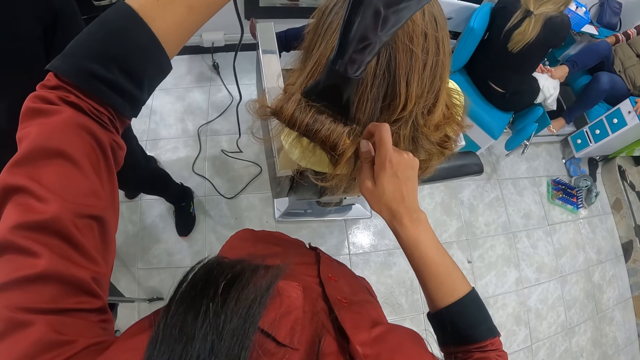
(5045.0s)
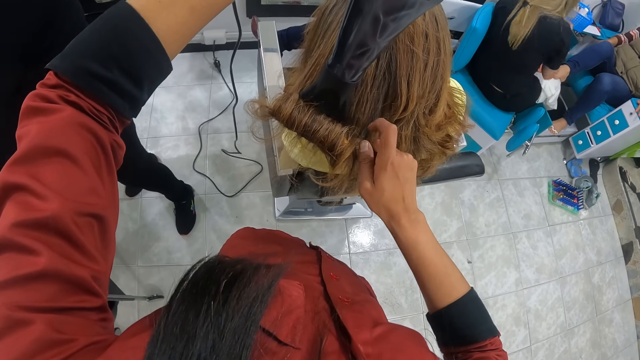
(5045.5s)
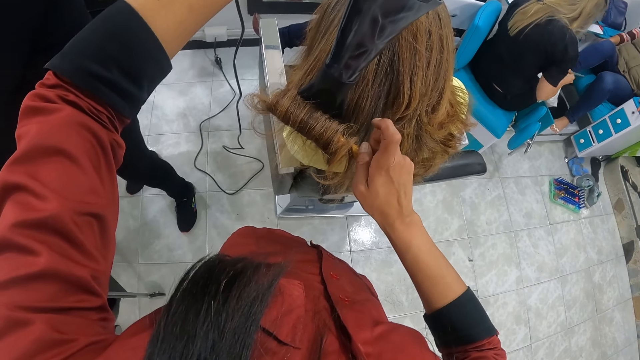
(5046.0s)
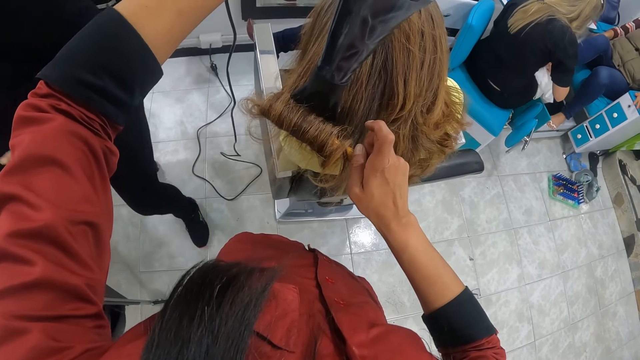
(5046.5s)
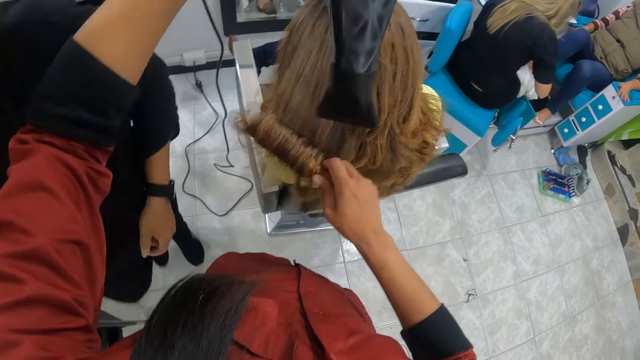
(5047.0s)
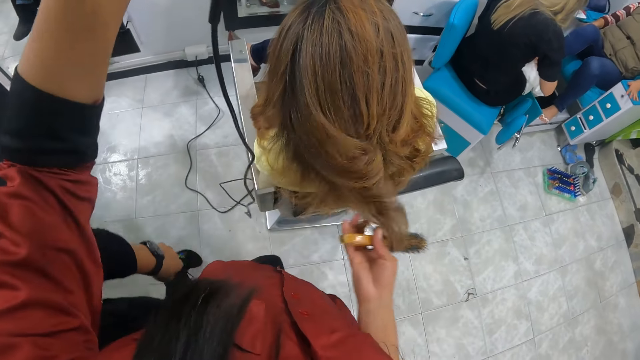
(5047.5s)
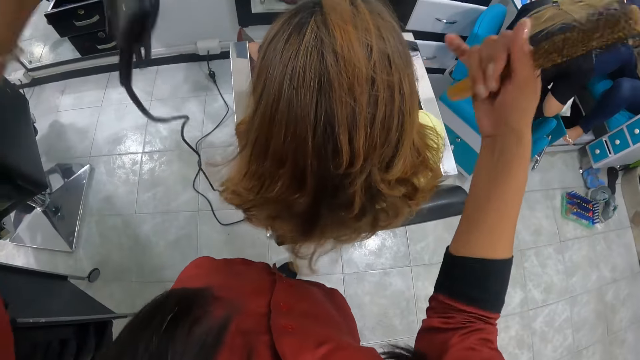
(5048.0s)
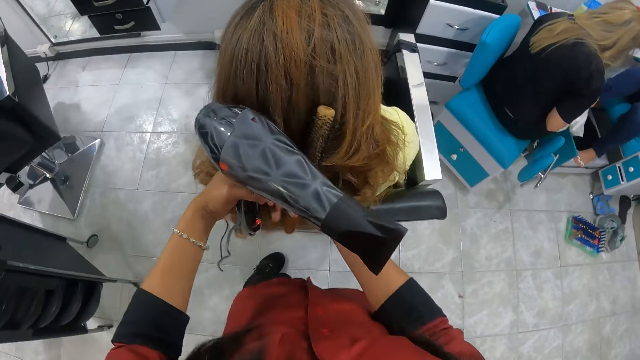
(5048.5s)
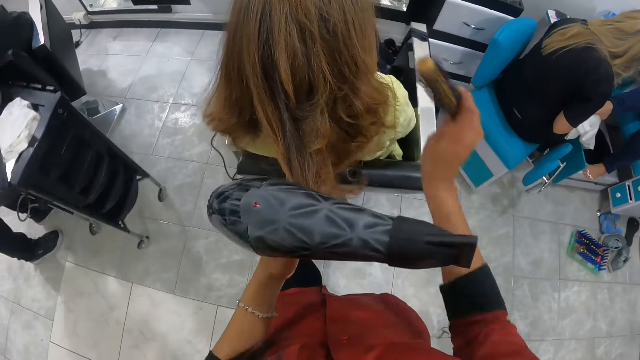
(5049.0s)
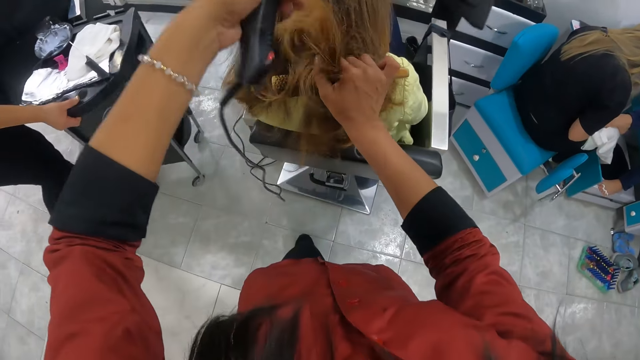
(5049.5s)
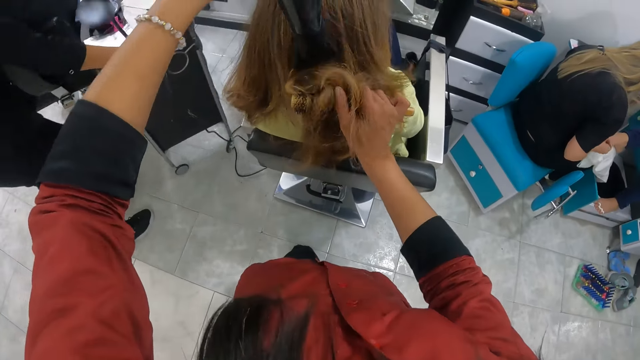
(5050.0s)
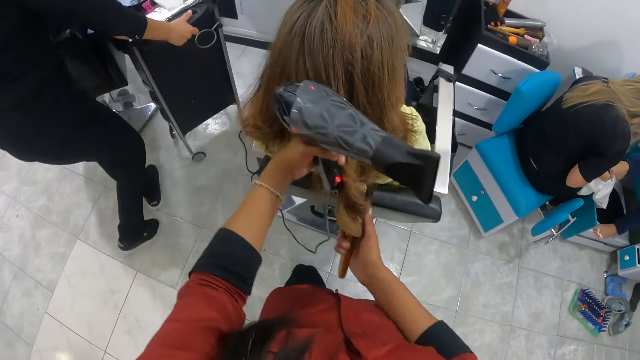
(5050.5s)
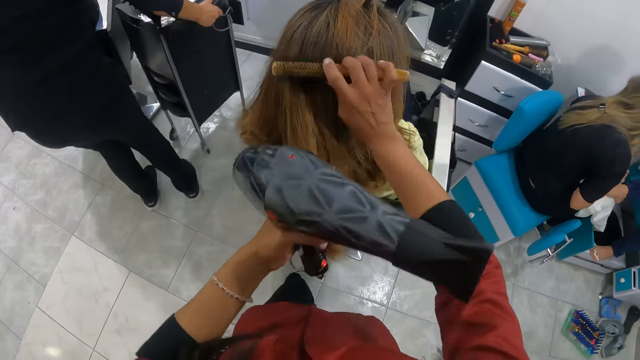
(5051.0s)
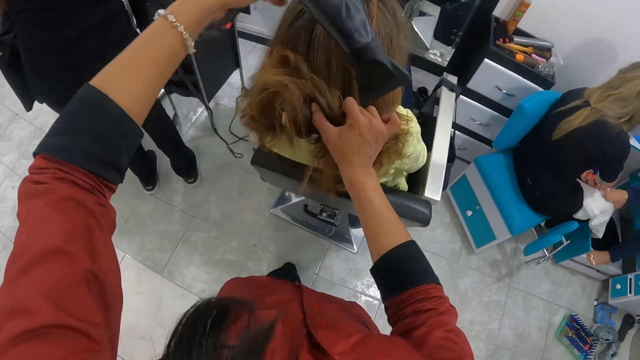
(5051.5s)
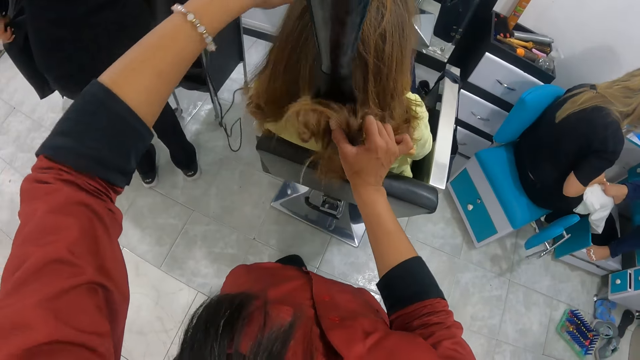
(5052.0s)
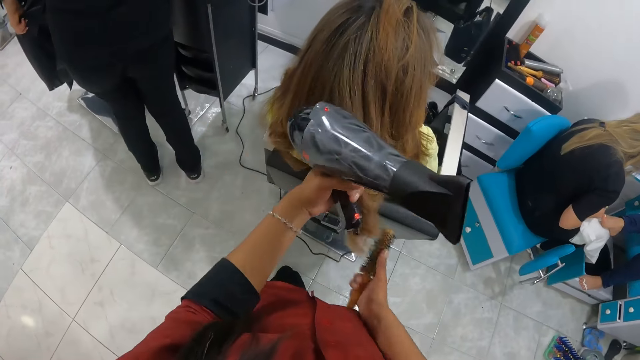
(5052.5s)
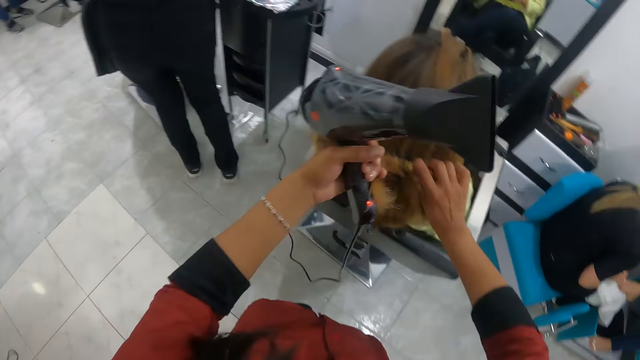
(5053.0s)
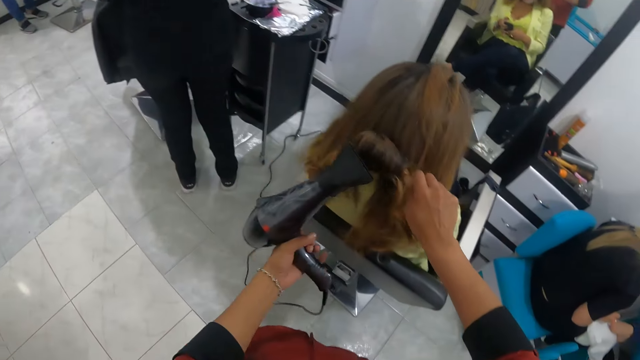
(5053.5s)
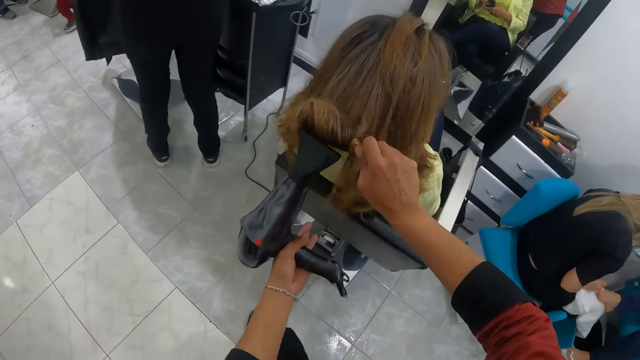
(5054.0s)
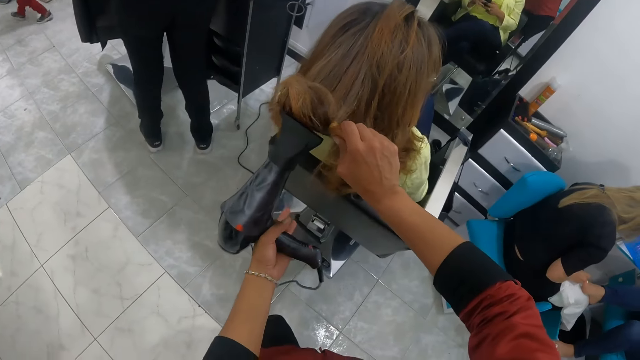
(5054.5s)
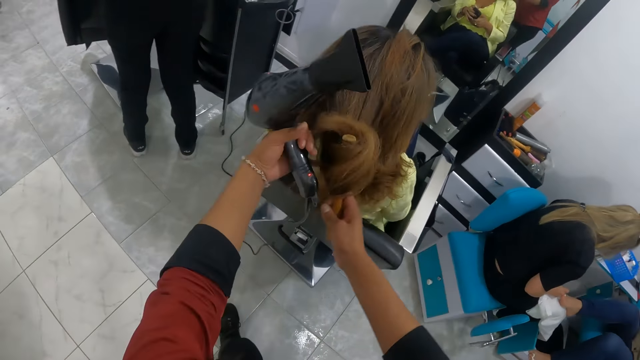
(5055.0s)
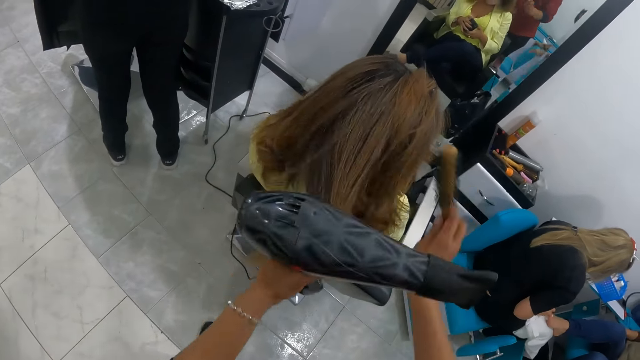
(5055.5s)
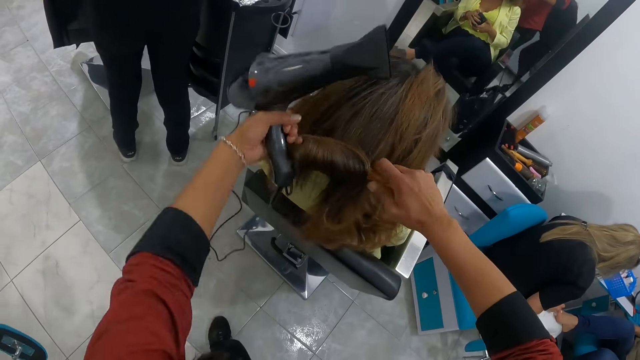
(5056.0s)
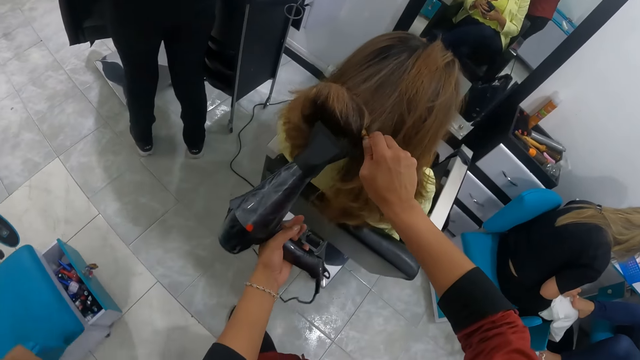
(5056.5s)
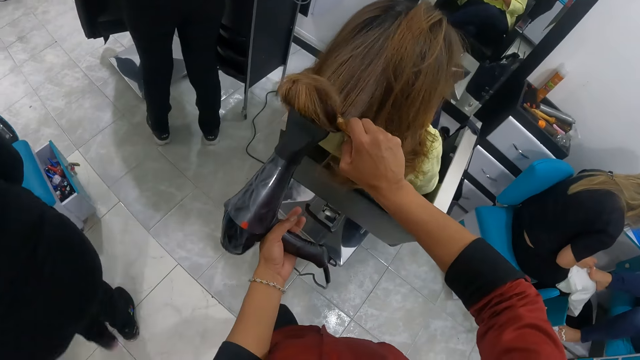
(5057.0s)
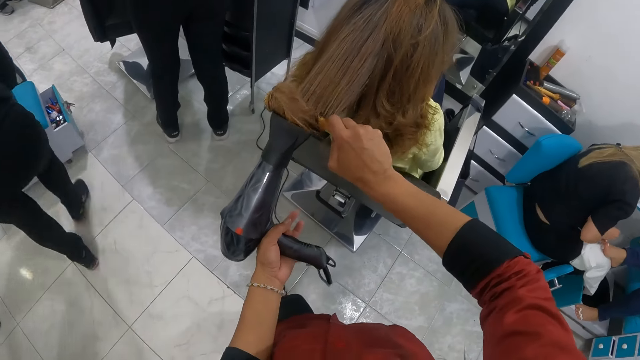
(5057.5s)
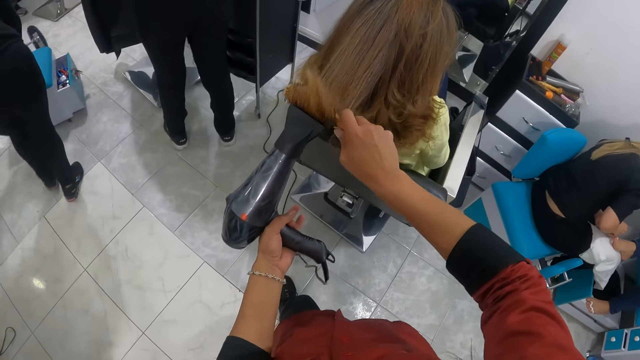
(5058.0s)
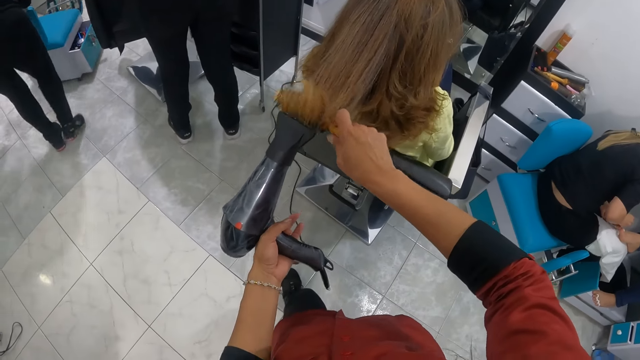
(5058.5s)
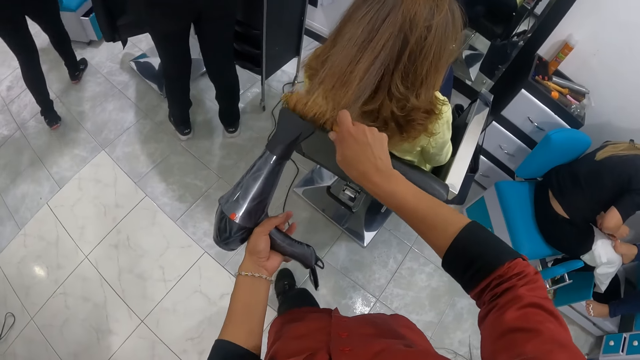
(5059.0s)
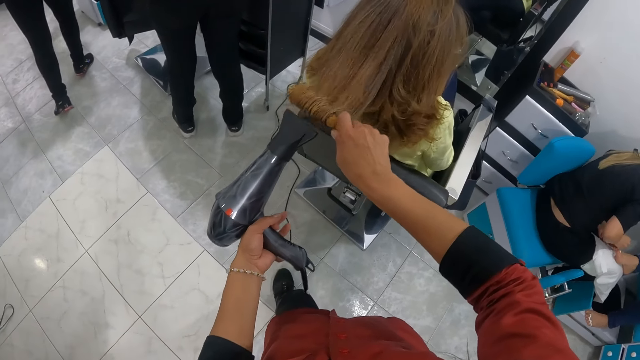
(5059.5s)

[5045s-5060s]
The camera wearer places the hair of a woman in her left hand on the brush in her right hand. She dries the hair of the woman on the brush in her right hand with the hair dryer in her left hand. She places the hair of the woman in her left hand on the brush in her right hand. A person moves a trolley. The camera wearer dries the hair of the woman on the brush in her right hand with the hair dryer in her left hand. She places the hair of the woman in her left hand on the brush in her right hand. The person makes another person's hair. The camera wearer dries the hair of the woman on the brush in her right hand with the hair dryer in her left hand. She places the hair of the woman in her left hand on the brush in her right hand. The woman operates a phone. The camera wearer dries the hair of the woman on the brush in her right hand with the hair dryer in her left hand. A third person pushes a chair.

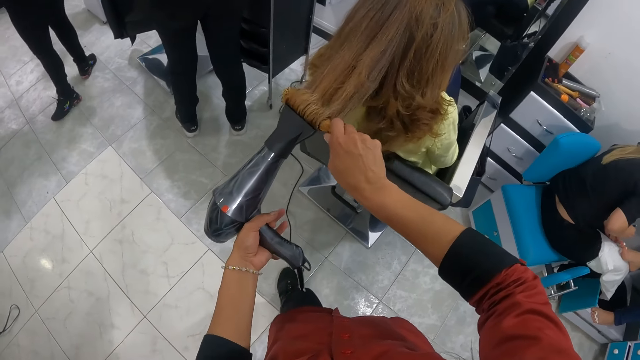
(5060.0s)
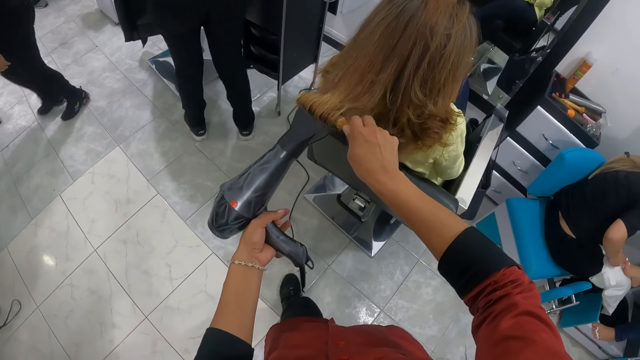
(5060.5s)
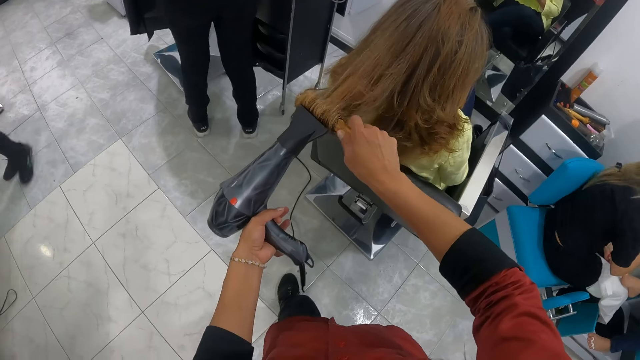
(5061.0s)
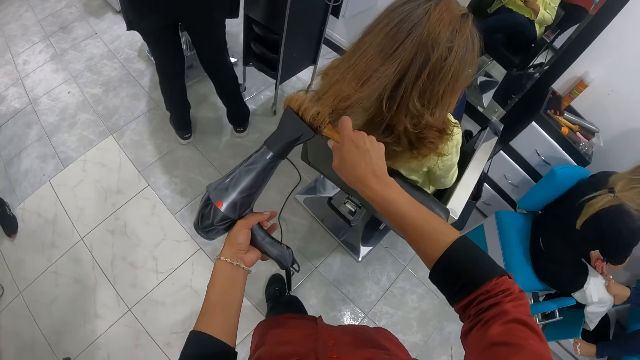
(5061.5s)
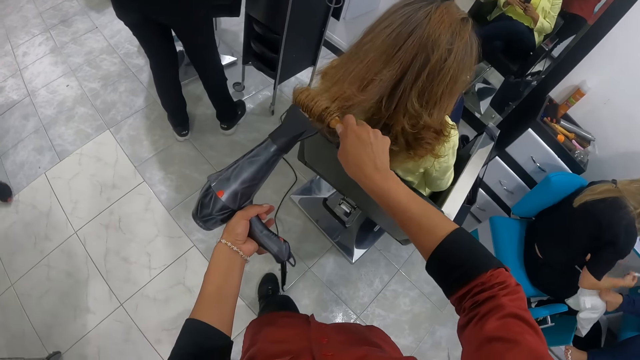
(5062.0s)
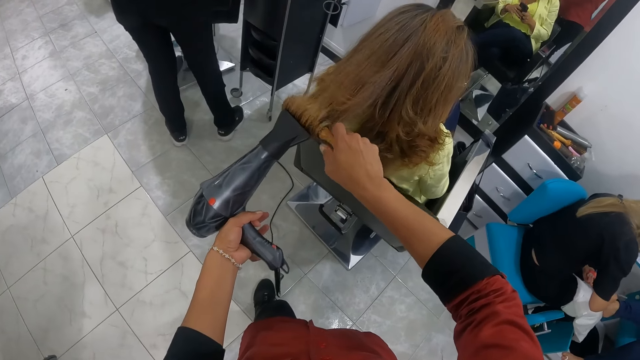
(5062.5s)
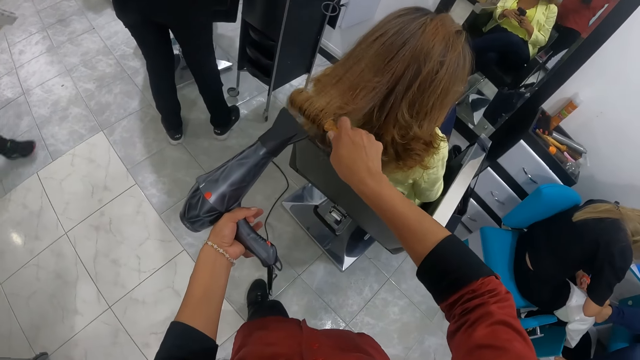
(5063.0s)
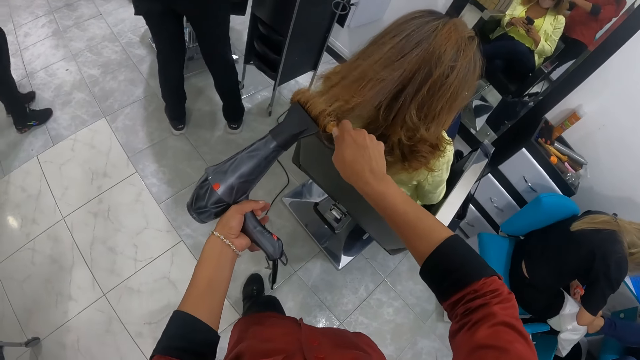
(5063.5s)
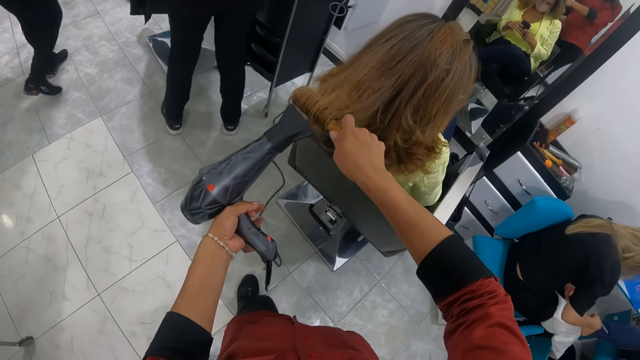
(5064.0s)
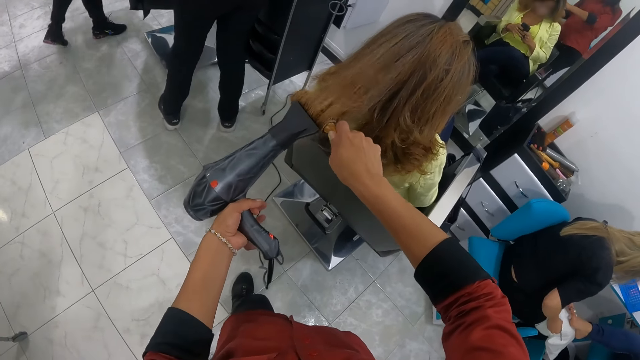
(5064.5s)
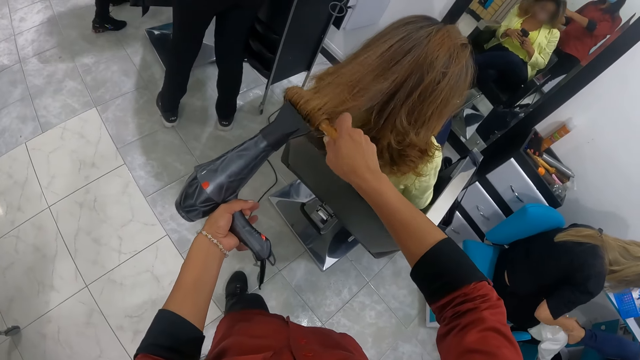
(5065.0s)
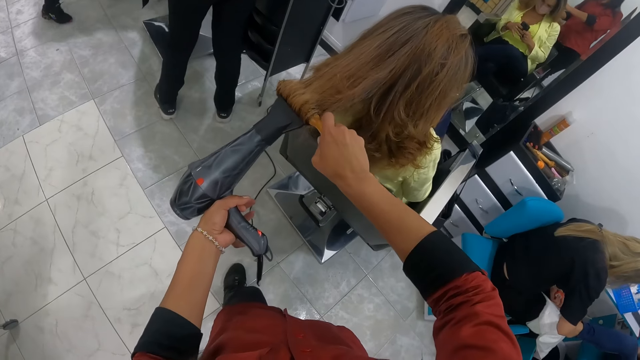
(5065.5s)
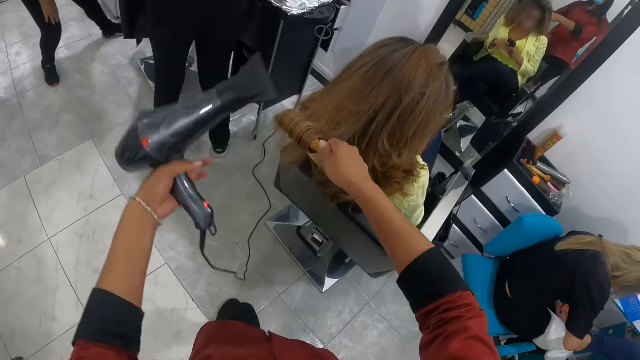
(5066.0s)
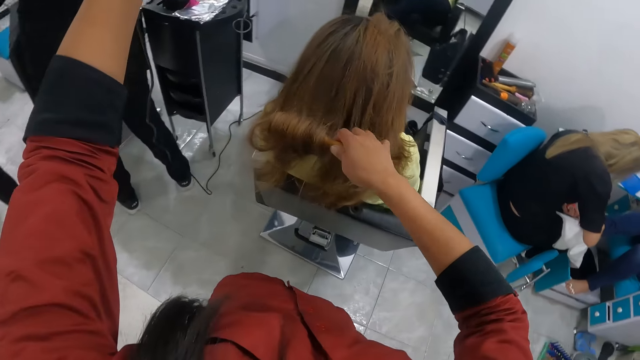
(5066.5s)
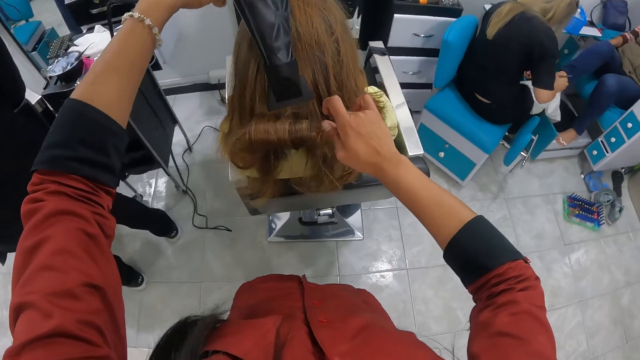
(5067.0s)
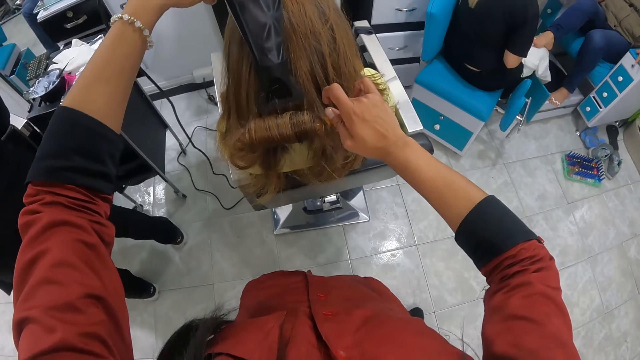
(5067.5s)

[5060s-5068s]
A person walks around. The camera wearer blow-dries another person's hair.
